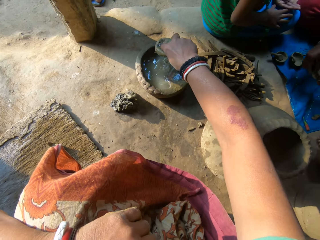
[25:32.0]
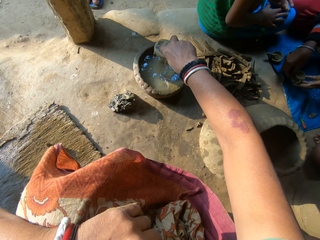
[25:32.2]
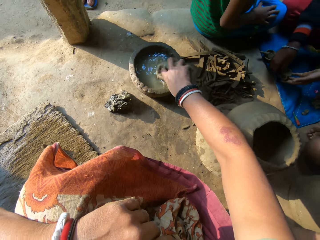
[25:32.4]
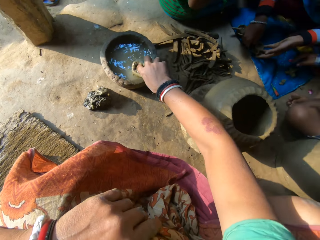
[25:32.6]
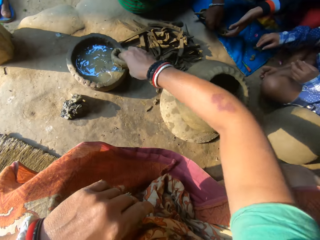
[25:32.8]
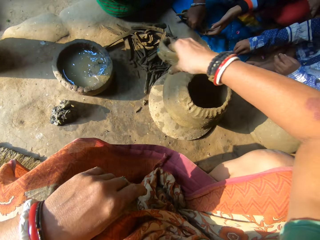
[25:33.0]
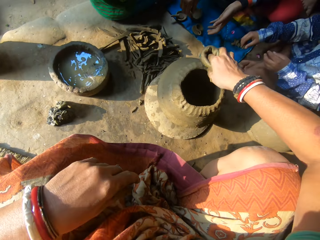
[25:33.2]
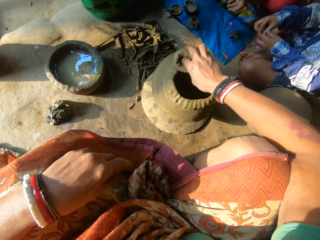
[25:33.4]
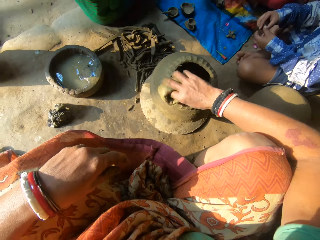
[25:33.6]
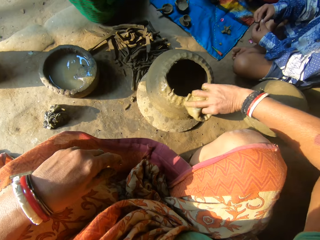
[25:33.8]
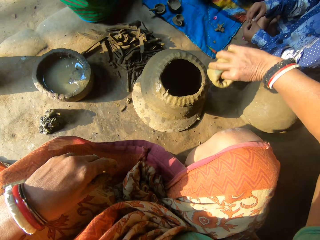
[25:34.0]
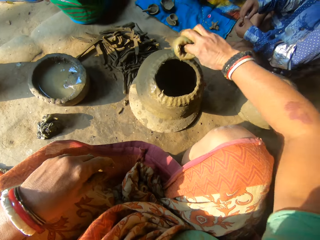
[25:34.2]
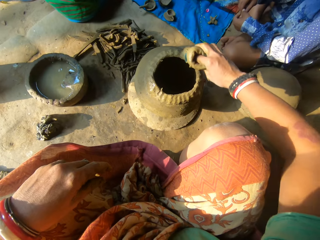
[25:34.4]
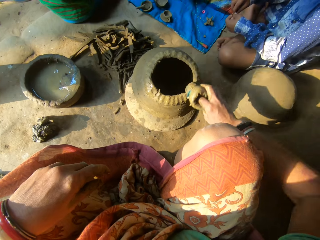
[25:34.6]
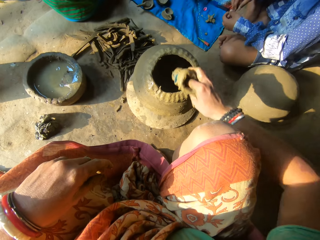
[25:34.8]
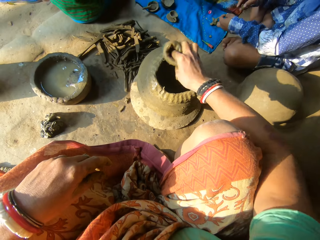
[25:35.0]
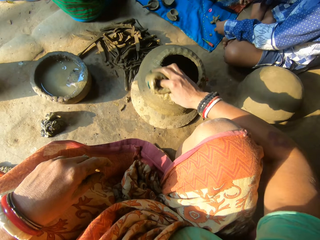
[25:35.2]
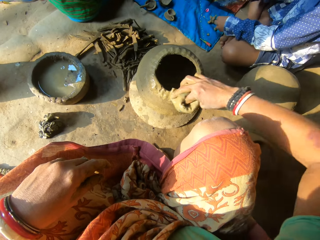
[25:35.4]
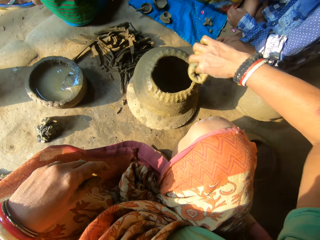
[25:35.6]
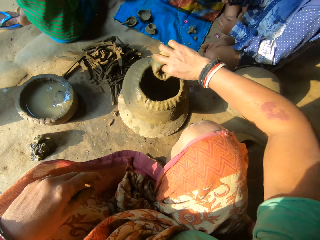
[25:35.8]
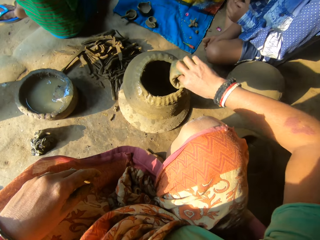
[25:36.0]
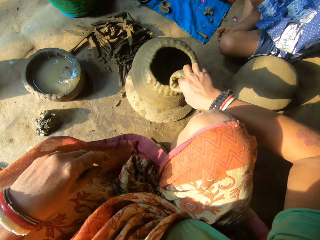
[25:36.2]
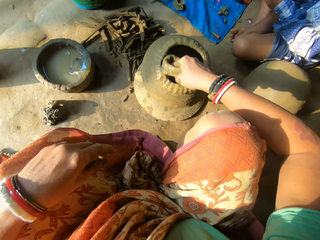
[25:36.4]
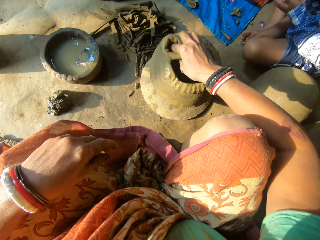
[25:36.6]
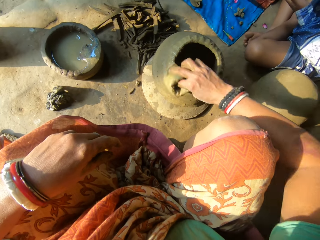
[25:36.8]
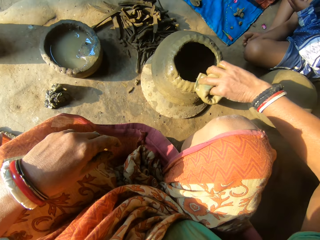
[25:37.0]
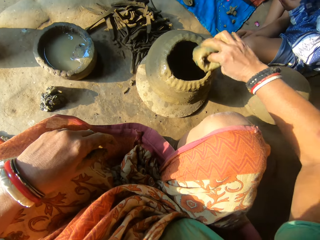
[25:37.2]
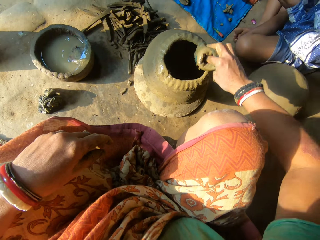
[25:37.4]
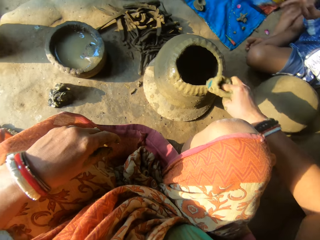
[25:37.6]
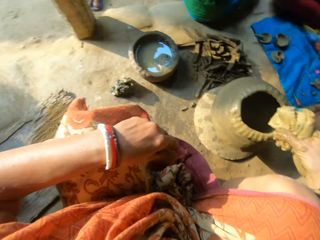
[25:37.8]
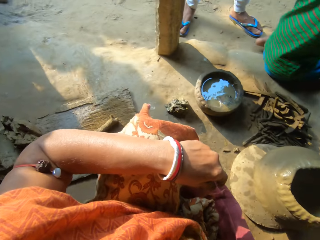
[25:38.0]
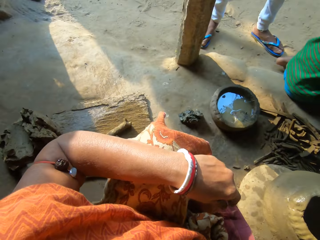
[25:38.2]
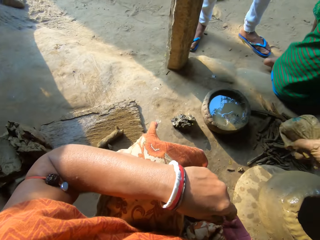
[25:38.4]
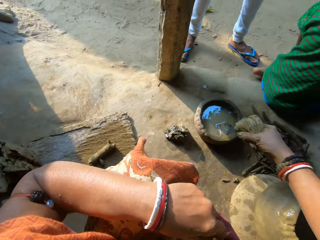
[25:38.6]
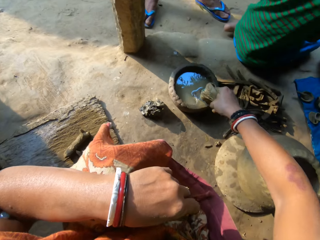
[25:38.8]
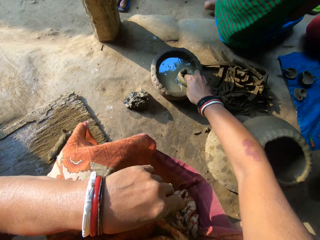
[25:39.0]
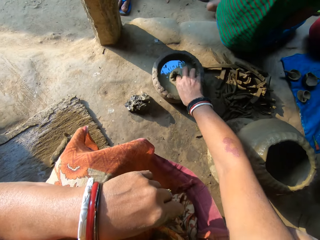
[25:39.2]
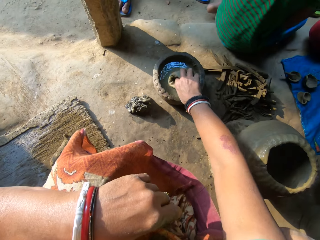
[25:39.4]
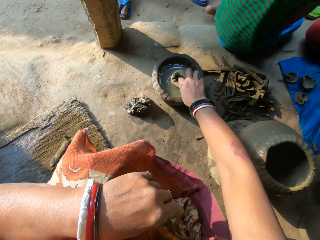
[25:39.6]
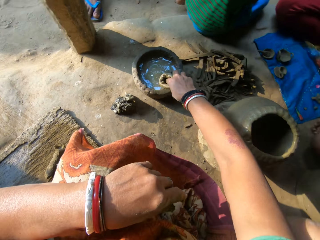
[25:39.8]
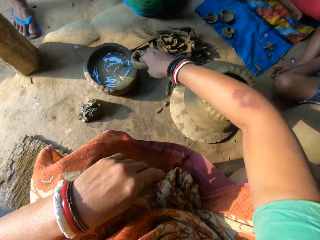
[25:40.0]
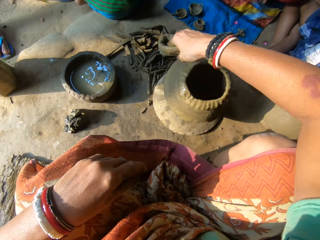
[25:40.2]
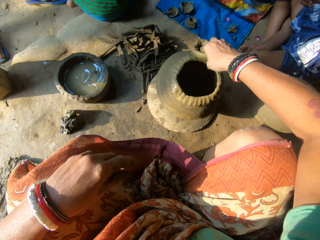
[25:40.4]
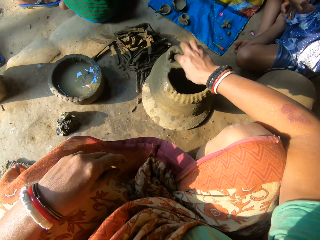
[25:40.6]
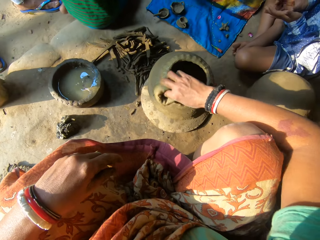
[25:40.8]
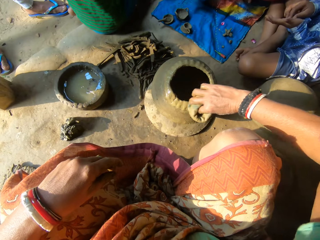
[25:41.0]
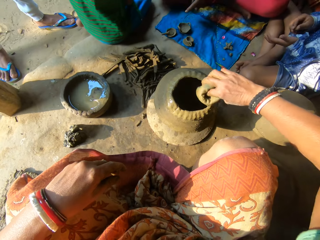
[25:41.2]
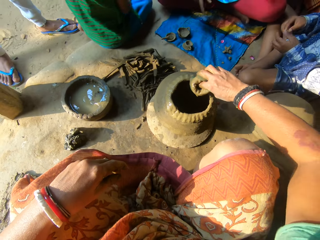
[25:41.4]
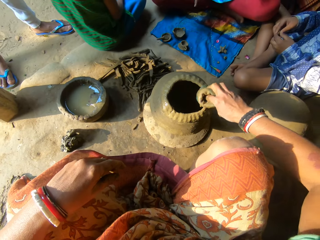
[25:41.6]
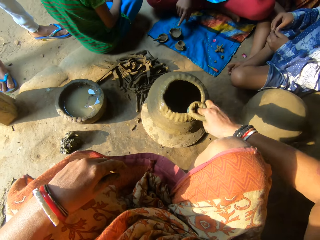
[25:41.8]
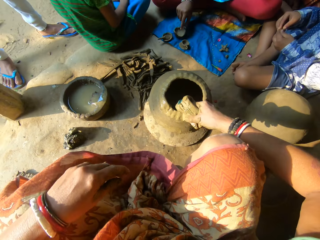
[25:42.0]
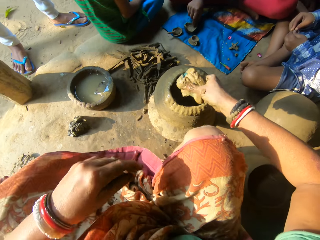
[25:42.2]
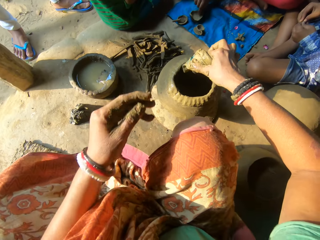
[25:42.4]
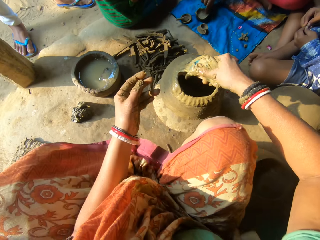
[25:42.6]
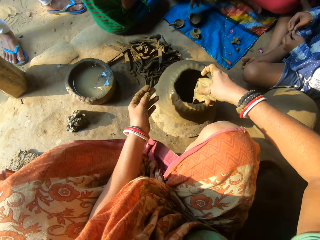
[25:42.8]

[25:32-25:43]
The camera wearer hits the cloth or napkin on the bowl. A person places a clay model on the floor. A boy picks clay. The camera wearer smoothens the clay with the cloth. She cleans the edge of the ceramic clay with the napkin in her right hand. The boy moulds the clay. The camera wearer turns around. She dips the napkin in her right hand in the water. She smoothens the clay with the cloth. She cleans the edge of the ceramic clay with the napkin in her right hand. The person moves clay models.

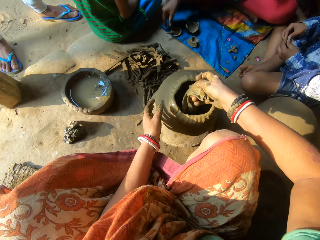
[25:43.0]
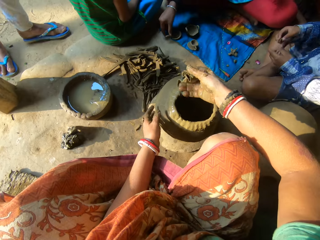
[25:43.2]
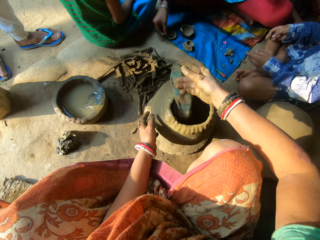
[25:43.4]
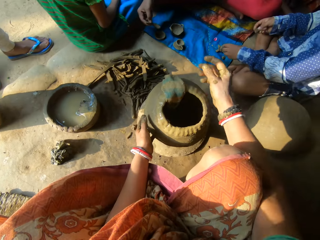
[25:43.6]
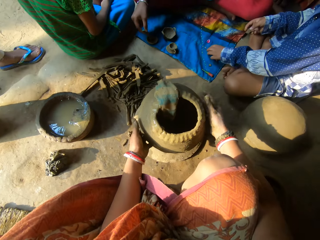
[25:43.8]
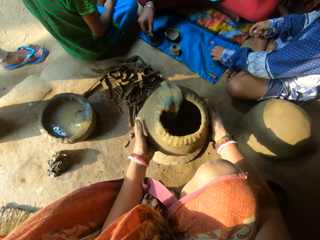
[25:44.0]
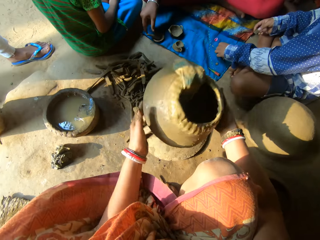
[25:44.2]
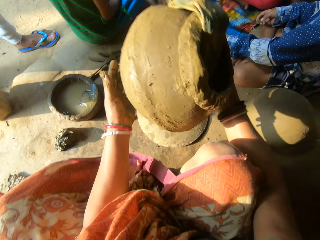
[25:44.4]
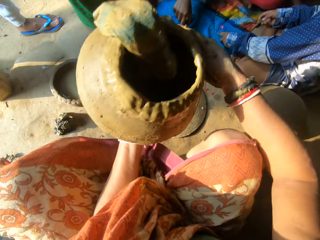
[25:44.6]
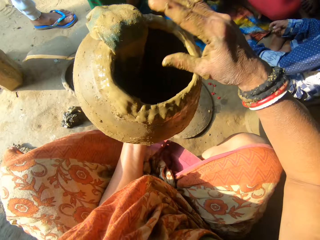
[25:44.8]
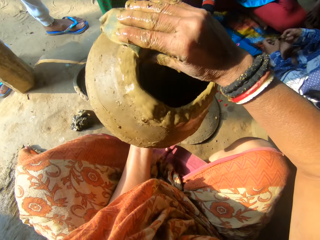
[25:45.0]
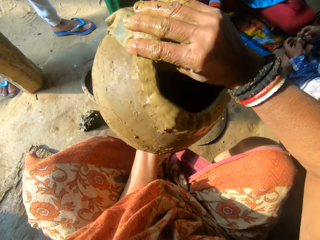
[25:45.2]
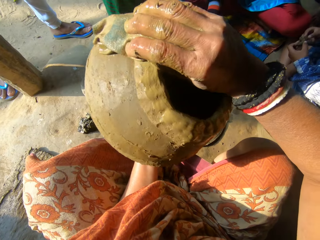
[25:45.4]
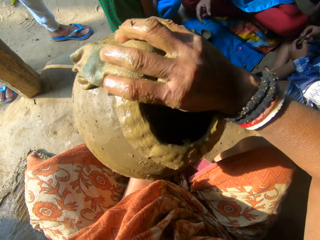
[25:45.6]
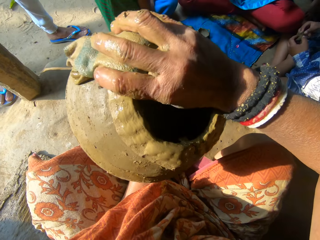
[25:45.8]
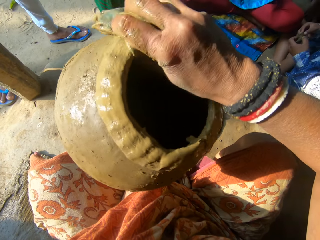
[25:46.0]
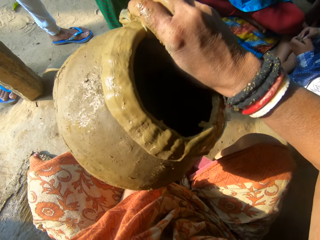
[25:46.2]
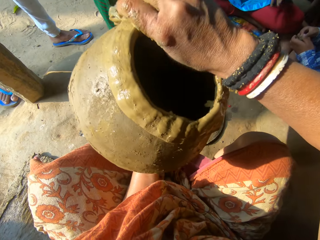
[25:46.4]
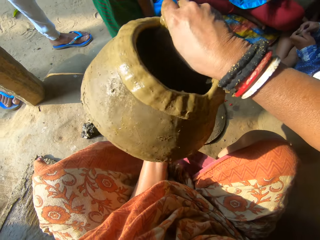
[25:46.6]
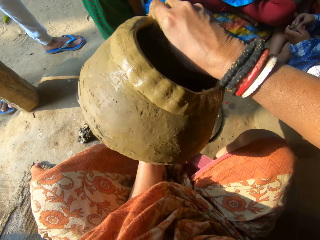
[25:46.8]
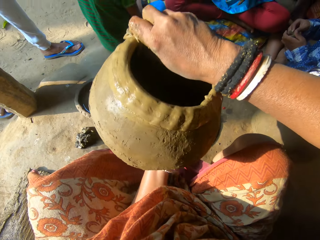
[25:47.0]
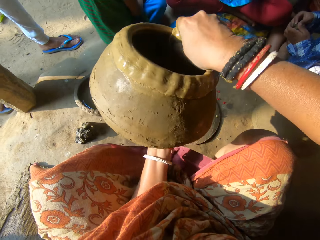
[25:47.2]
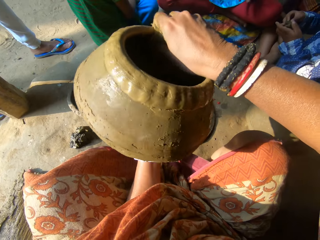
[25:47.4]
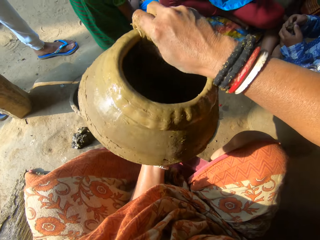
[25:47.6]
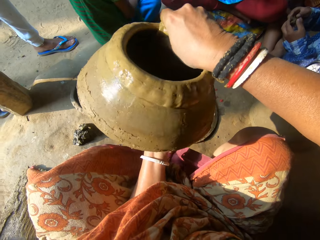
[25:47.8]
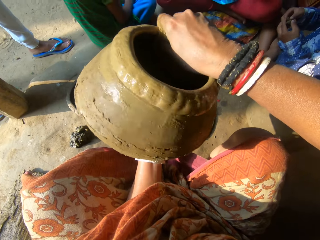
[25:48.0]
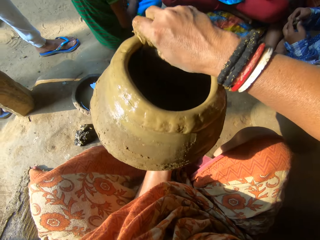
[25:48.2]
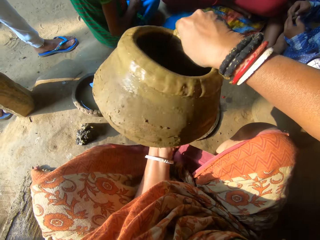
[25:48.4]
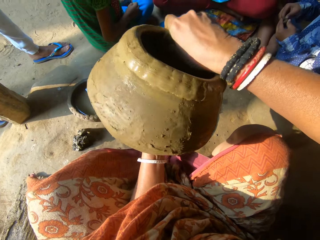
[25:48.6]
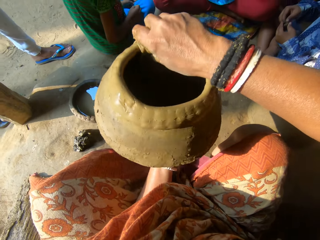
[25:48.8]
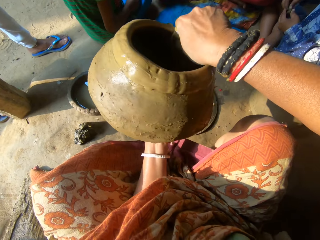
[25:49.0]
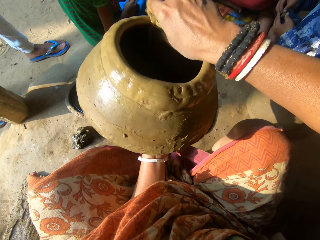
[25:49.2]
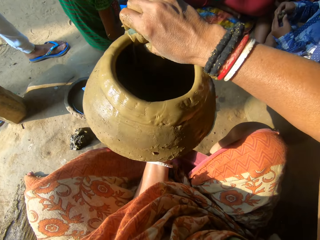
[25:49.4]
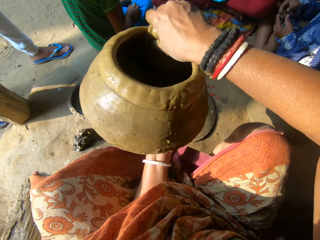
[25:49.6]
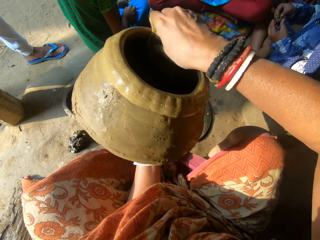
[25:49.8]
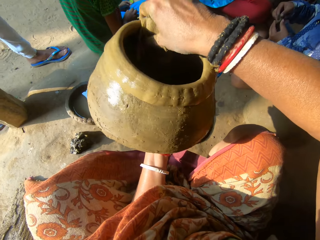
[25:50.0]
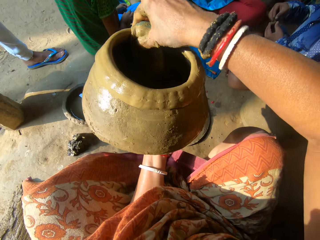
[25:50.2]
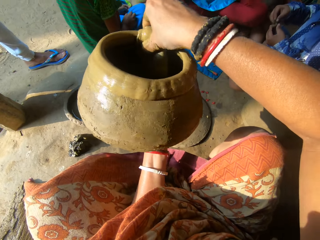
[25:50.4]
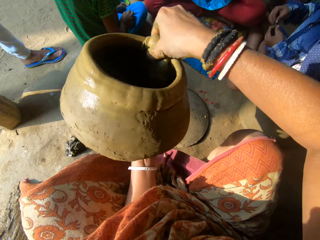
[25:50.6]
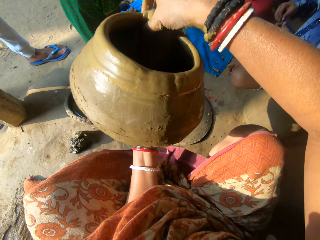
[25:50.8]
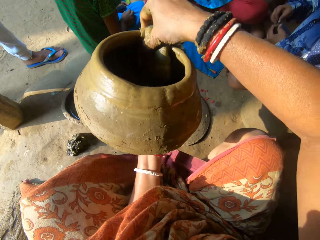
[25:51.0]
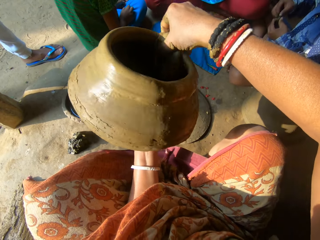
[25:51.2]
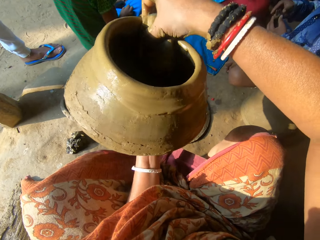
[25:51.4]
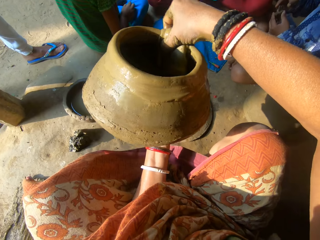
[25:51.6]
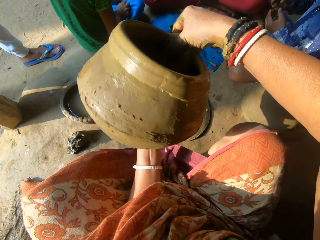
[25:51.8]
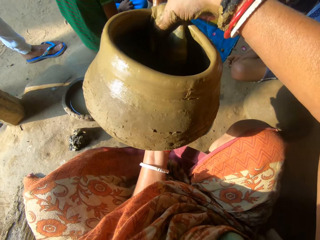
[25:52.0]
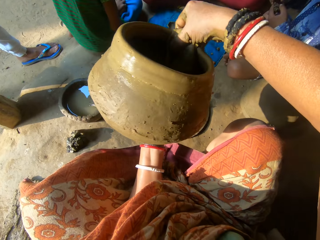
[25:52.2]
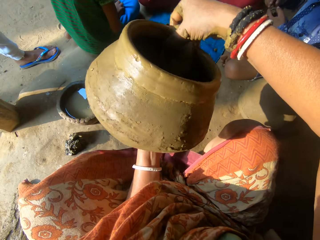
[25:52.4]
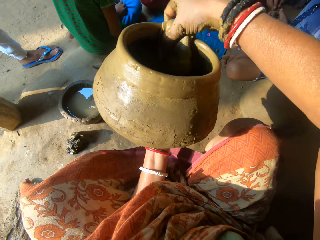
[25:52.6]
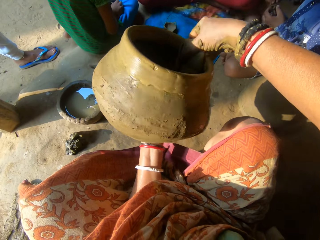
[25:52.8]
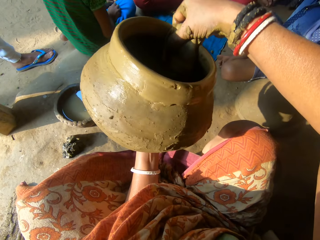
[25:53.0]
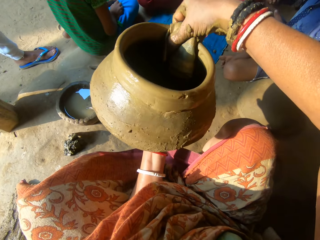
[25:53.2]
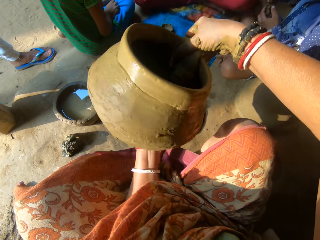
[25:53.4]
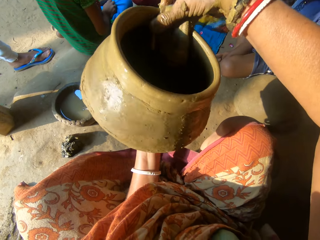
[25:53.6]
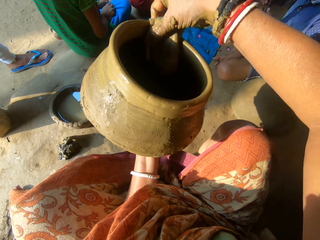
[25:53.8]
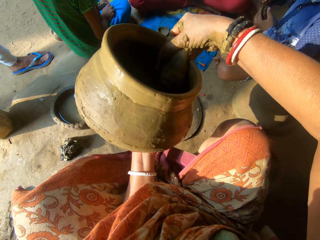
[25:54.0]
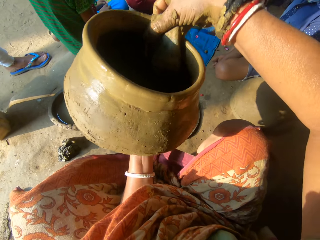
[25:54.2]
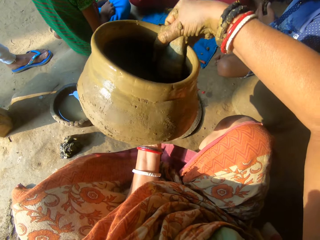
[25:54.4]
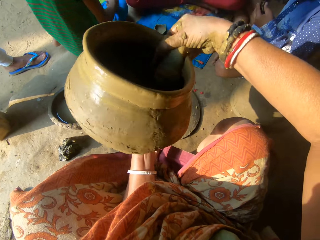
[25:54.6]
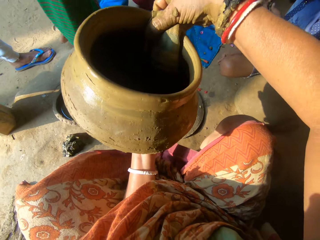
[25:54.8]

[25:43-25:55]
The camera wearer leaves the napkin or cloth on the edge of the ceramic clay or clay pot. A boy picks clay. The camera wearer picks up the clay on the lid with both hands. She holds the cloth. She cleans the edge of the ceramic clay with the napkin in her right hand. She moulds the clay pot with the cloth. The boy moulds the clay.
